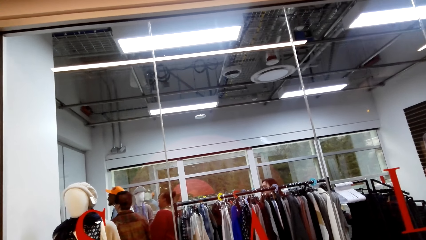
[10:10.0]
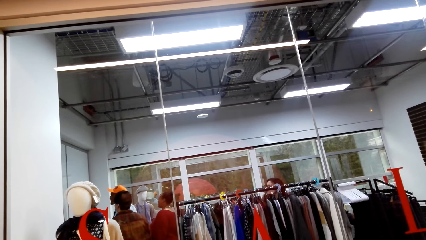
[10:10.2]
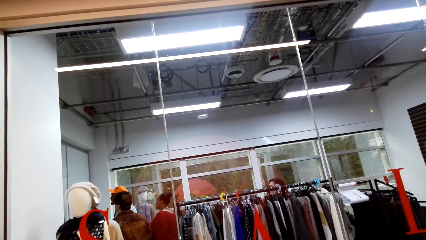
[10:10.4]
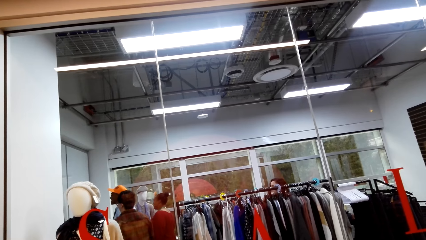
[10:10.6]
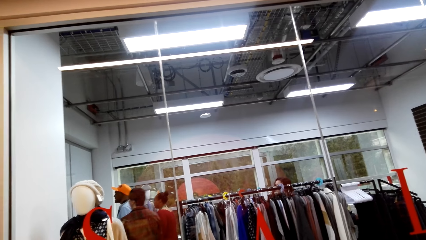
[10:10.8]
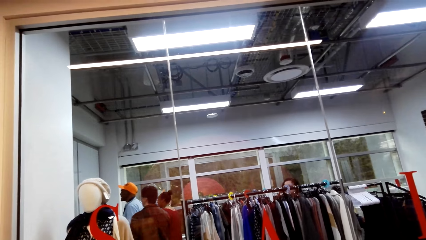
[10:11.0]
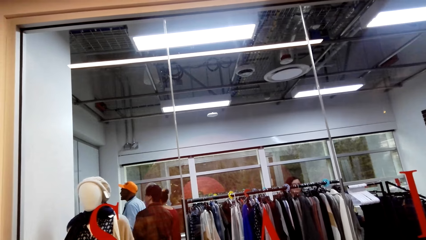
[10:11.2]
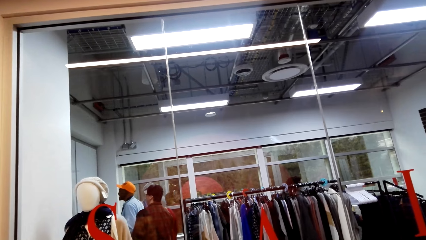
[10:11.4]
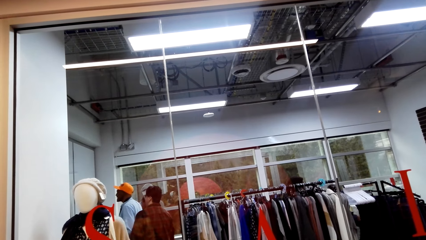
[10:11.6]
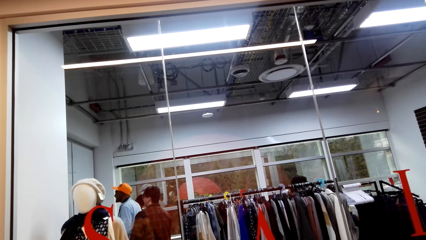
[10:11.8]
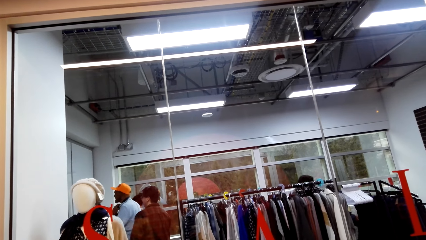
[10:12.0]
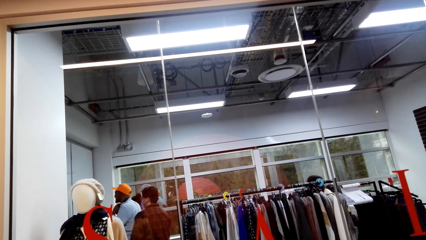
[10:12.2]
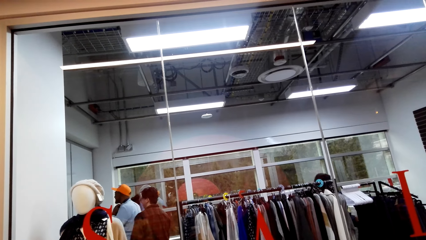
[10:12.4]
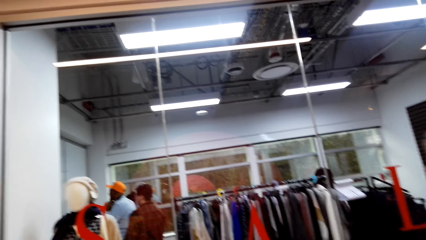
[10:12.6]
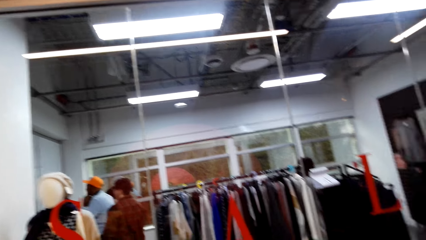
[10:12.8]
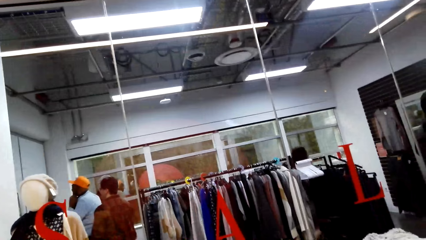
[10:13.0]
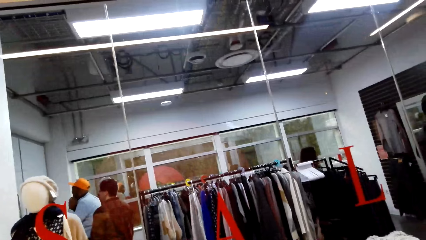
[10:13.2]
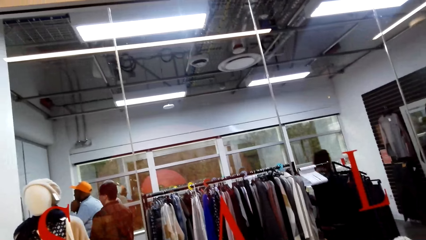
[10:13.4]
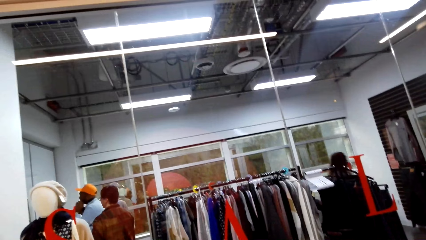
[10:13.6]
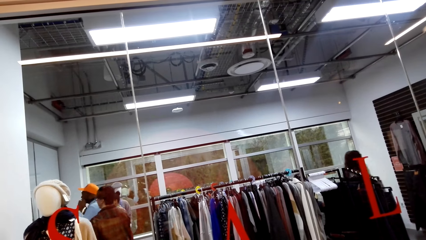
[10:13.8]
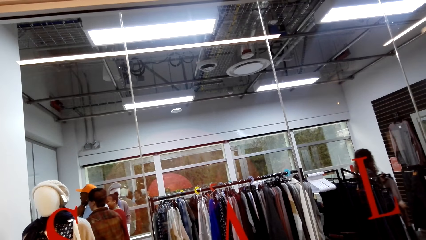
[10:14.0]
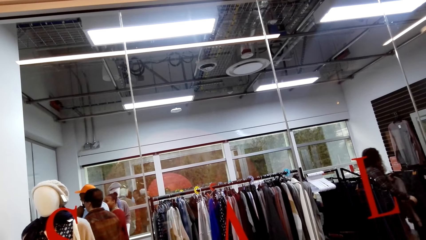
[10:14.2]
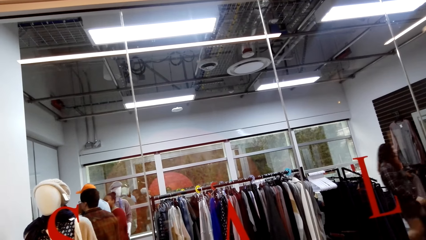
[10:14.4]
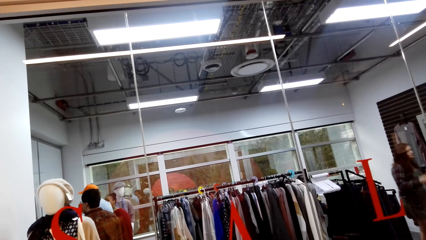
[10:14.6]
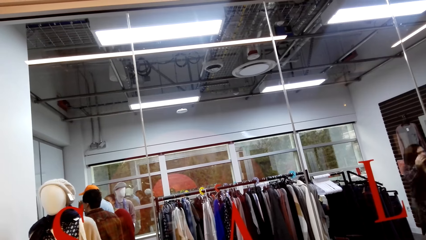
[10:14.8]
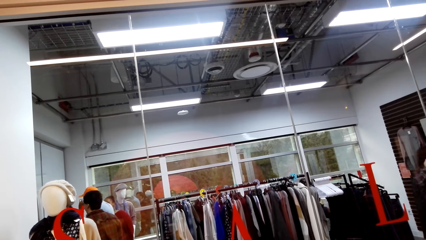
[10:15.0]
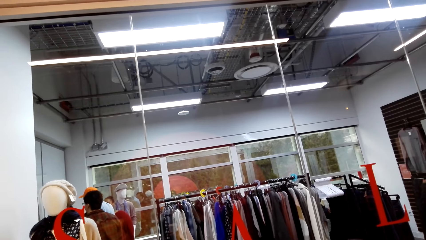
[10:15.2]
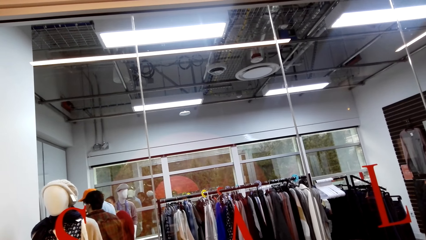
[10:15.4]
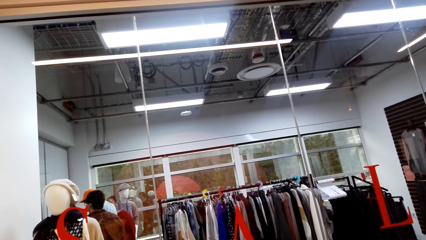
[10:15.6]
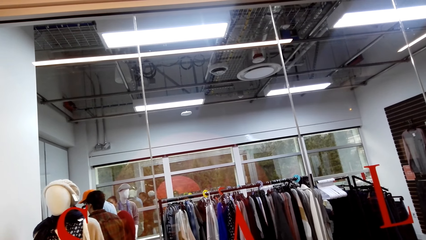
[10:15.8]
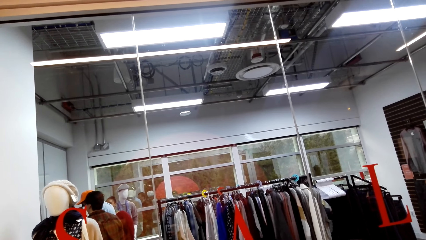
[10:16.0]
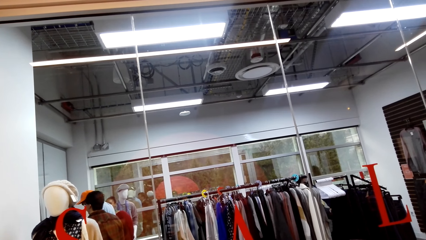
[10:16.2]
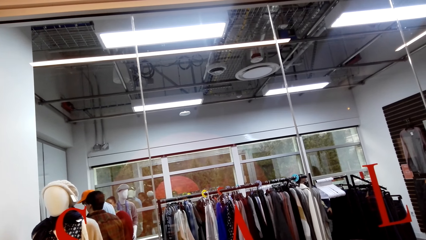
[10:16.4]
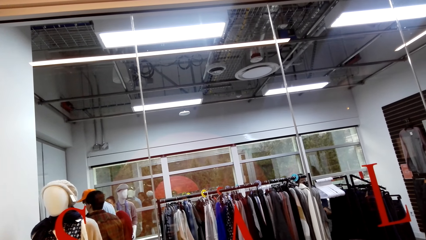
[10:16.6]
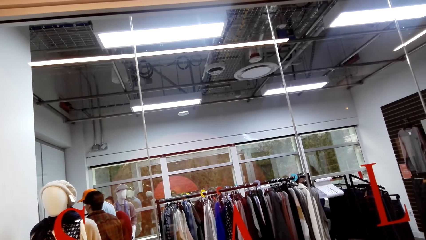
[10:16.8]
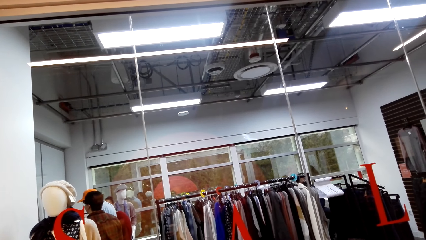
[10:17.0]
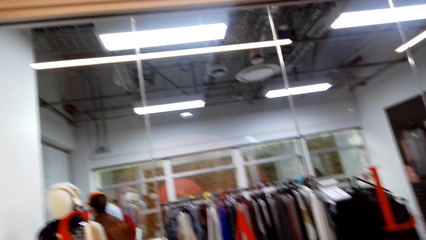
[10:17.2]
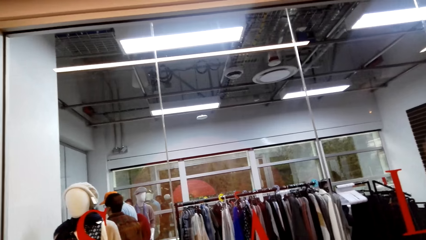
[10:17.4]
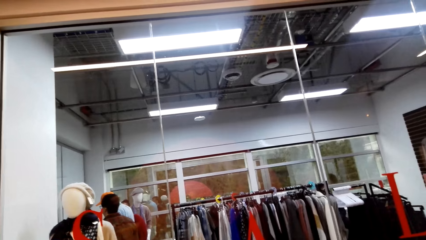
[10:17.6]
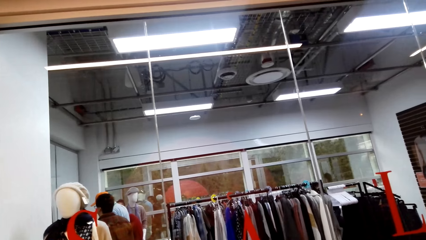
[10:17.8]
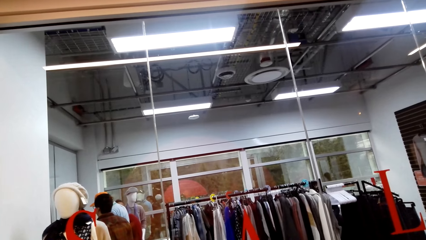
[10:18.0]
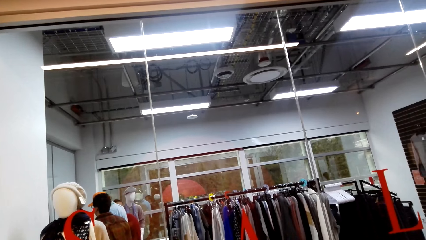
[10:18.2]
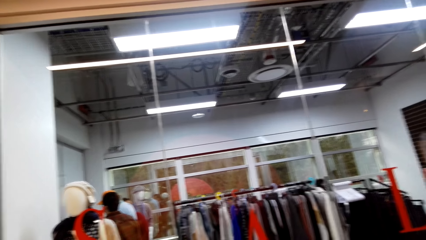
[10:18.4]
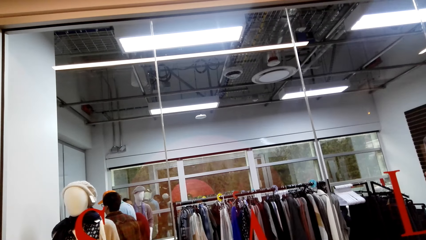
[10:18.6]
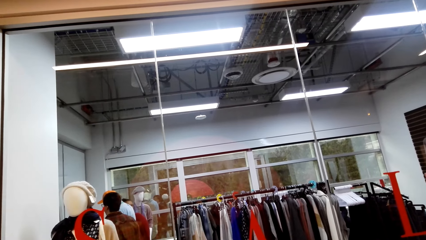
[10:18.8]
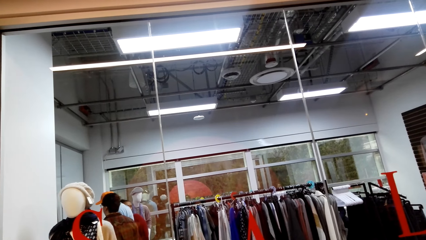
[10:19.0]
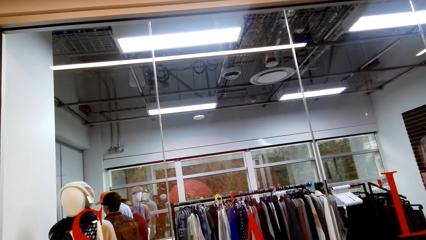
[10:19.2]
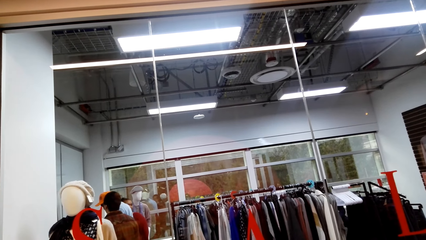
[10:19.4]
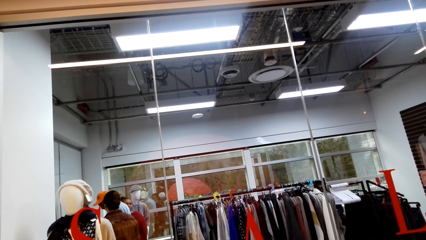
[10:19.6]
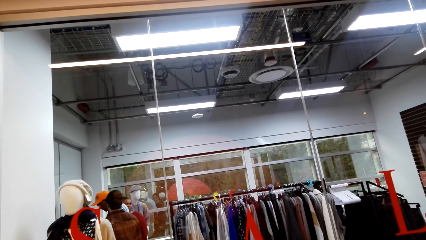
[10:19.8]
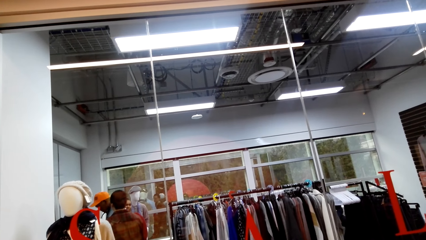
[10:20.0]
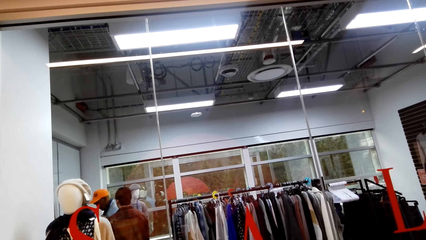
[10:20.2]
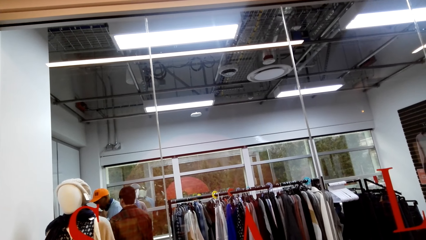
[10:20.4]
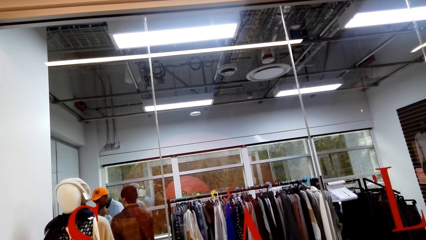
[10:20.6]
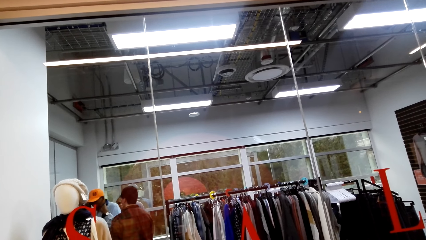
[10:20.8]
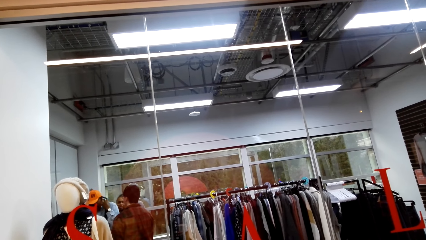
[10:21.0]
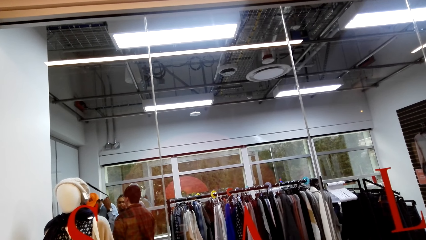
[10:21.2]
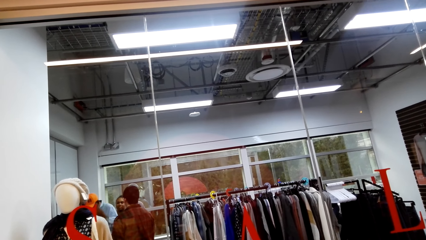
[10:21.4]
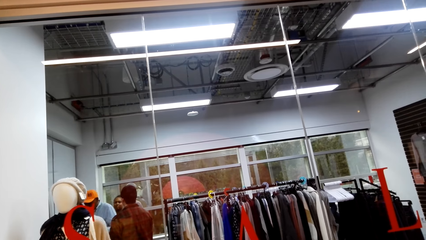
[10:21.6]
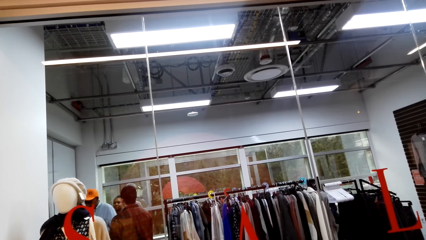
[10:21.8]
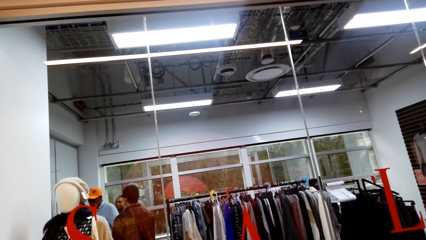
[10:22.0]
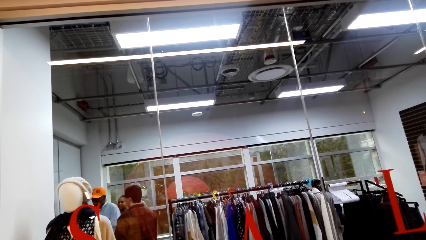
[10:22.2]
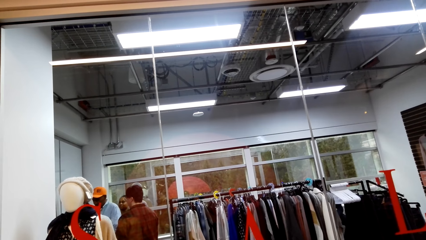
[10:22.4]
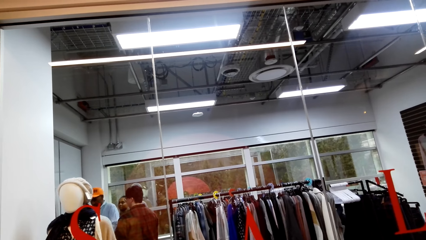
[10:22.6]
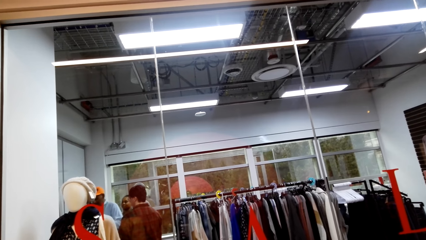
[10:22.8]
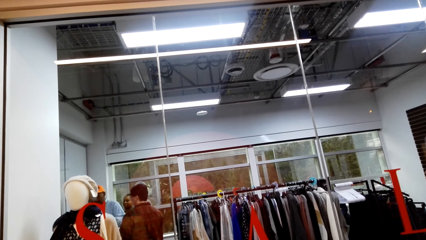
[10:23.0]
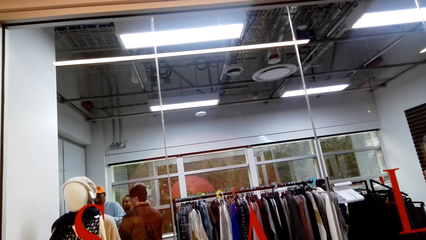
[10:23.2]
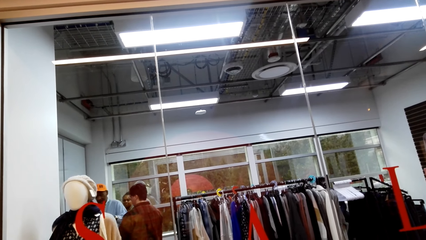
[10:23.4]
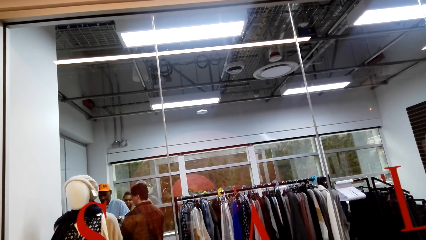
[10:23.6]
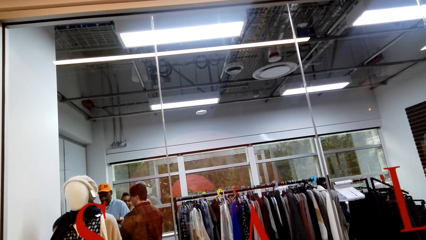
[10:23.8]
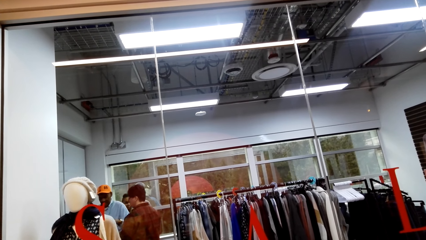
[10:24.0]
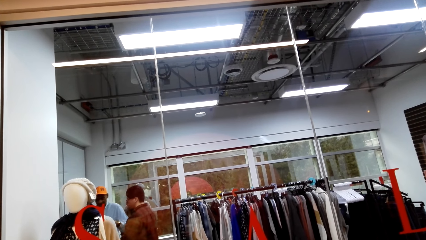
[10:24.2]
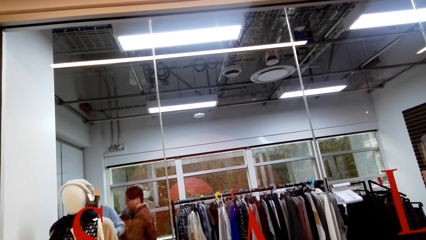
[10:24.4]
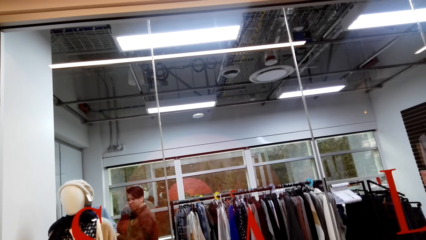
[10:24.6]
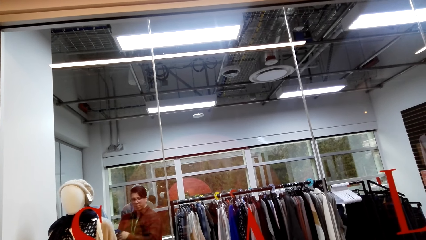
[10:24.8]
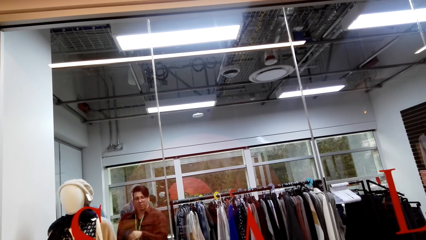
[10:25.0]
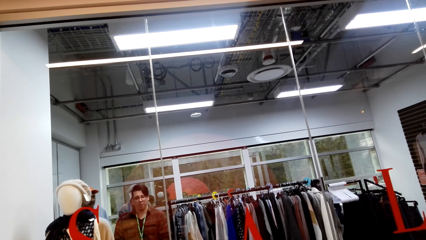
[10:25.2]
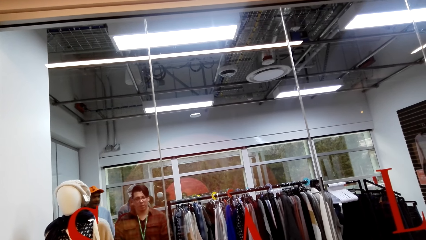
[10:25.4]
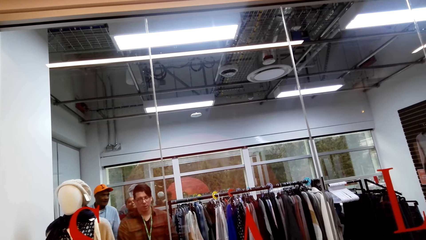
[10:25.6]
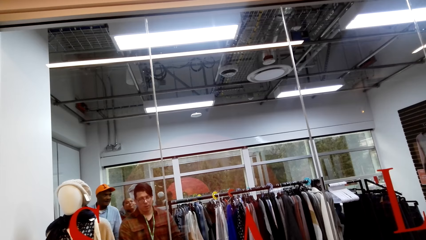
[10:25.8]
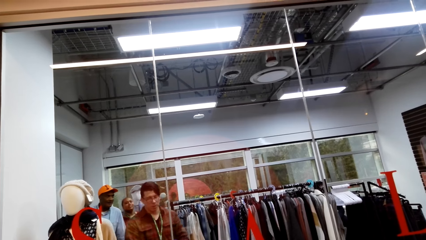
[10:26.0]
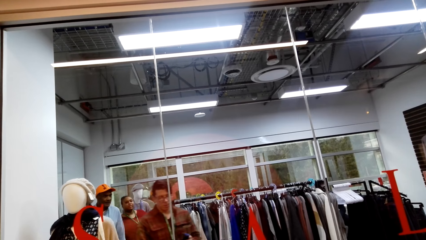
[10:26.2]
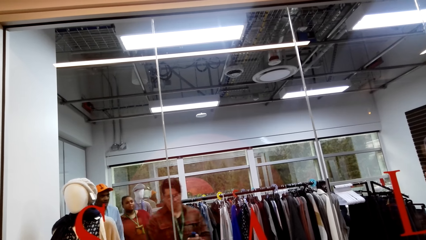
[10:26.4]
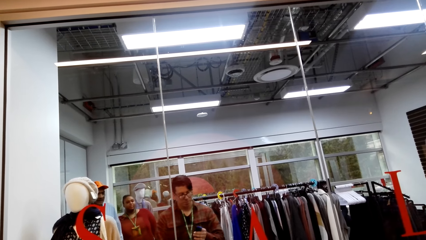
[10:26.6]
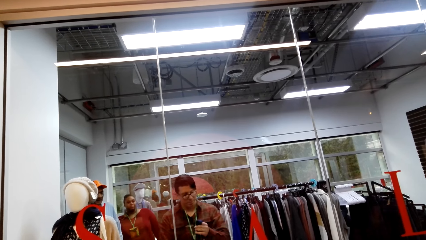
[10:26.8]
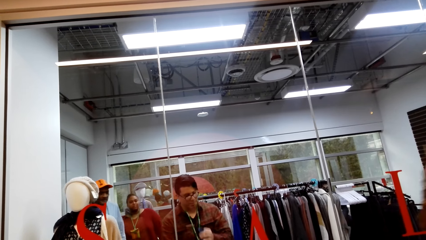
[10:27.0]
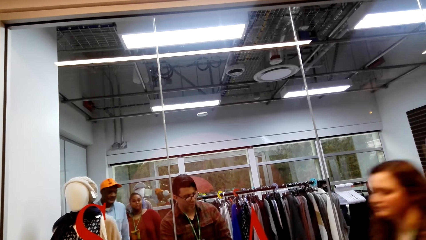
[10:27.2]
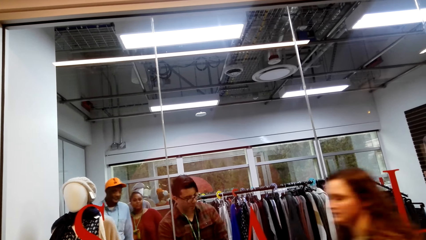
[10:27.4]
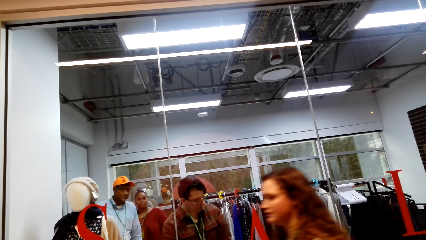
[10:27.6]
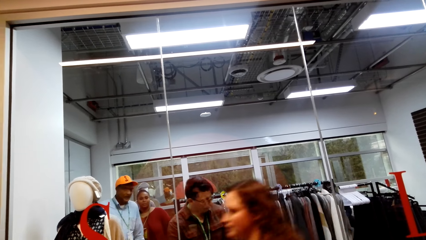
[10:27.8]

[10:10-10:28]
A man removes the tie. The man, another man, and a lady walk in the shopping mall.
